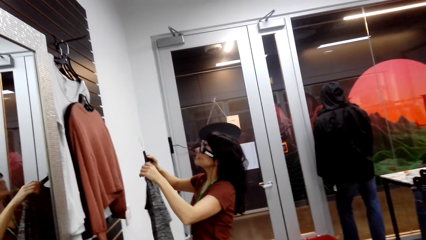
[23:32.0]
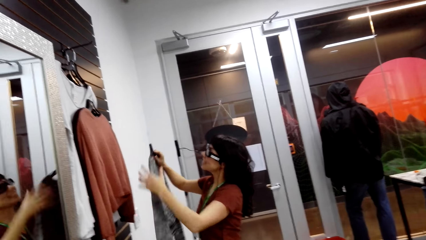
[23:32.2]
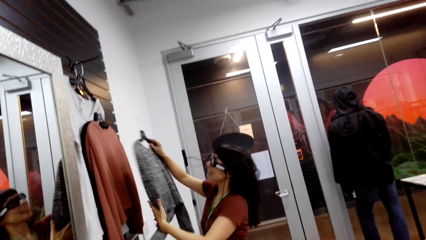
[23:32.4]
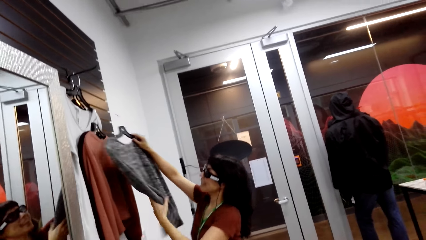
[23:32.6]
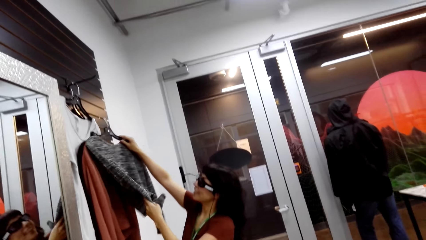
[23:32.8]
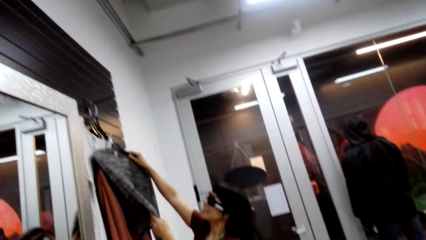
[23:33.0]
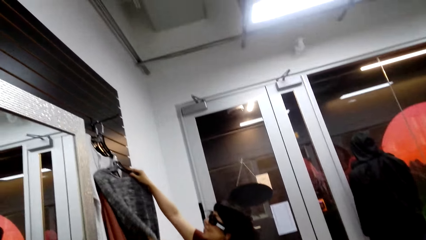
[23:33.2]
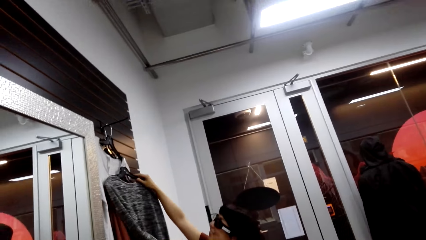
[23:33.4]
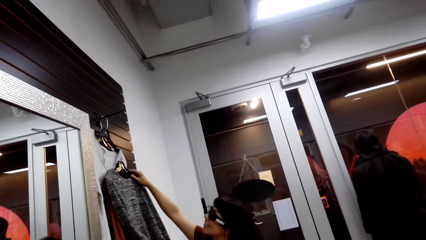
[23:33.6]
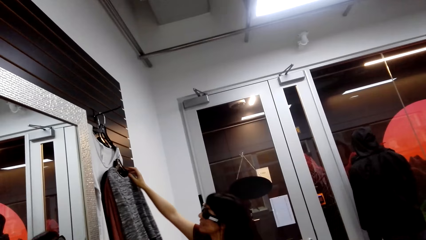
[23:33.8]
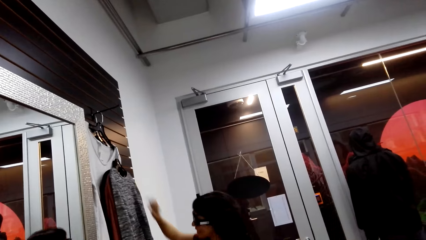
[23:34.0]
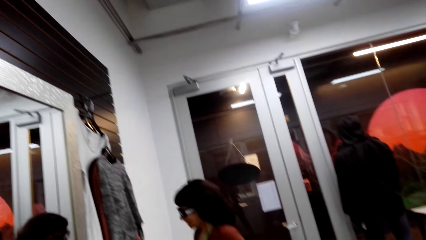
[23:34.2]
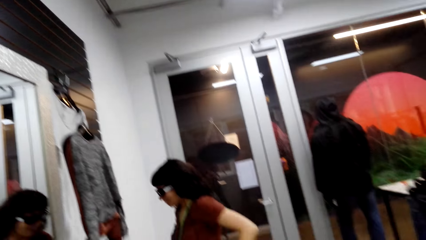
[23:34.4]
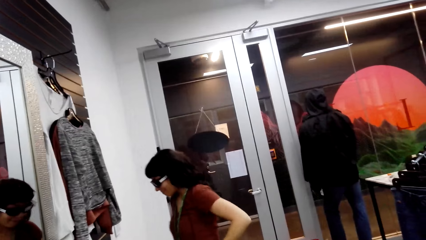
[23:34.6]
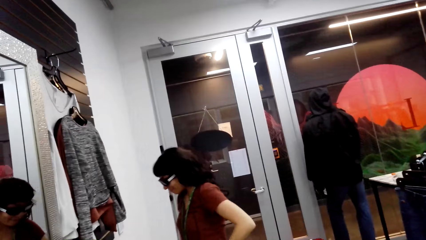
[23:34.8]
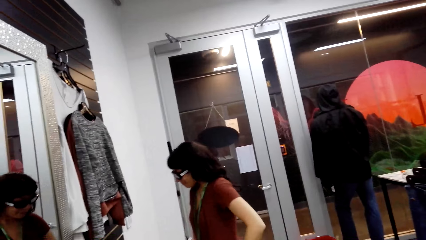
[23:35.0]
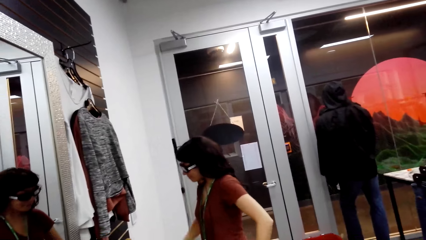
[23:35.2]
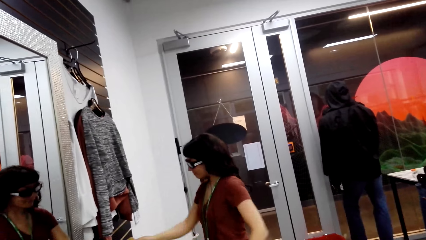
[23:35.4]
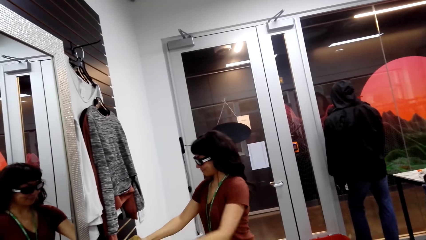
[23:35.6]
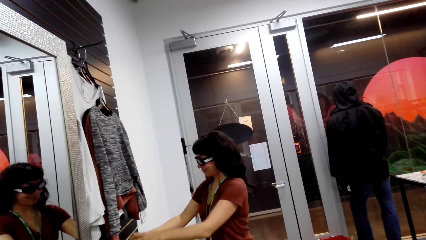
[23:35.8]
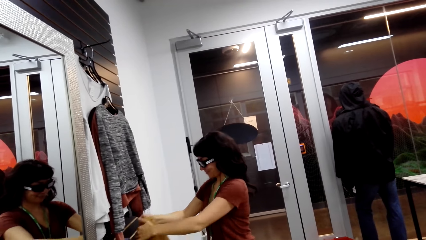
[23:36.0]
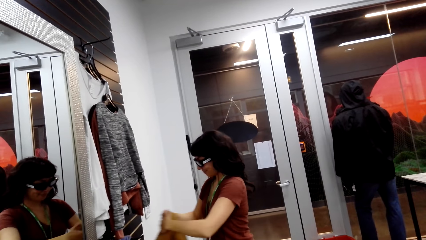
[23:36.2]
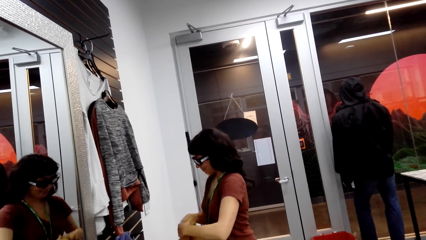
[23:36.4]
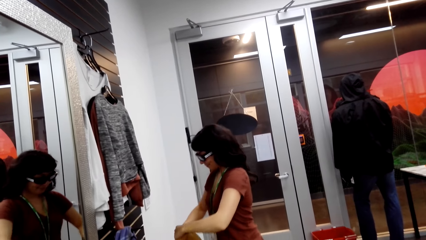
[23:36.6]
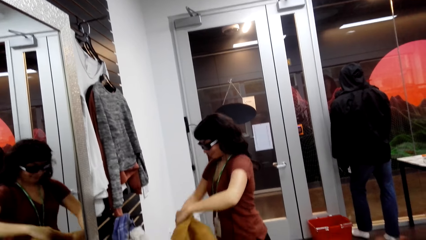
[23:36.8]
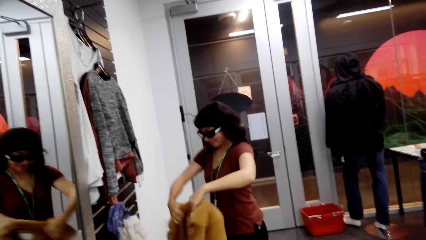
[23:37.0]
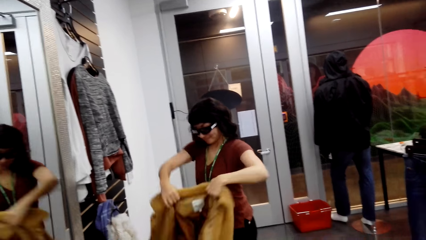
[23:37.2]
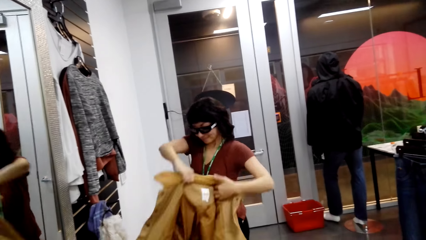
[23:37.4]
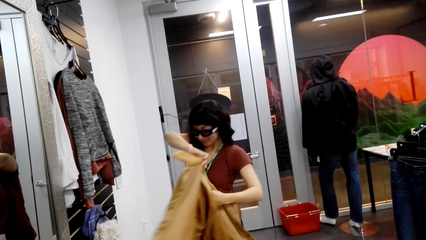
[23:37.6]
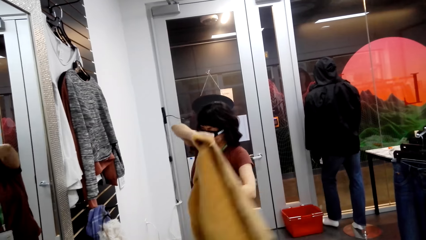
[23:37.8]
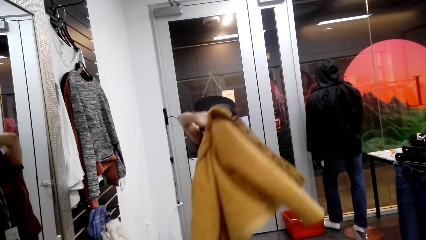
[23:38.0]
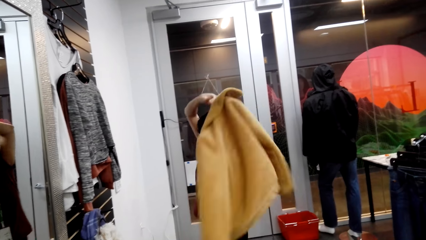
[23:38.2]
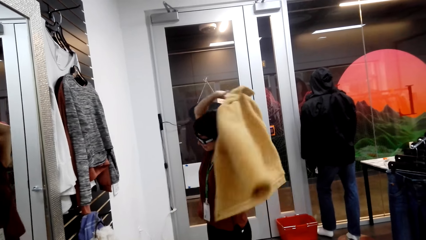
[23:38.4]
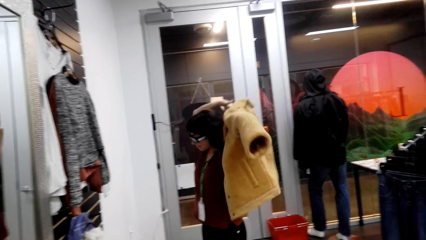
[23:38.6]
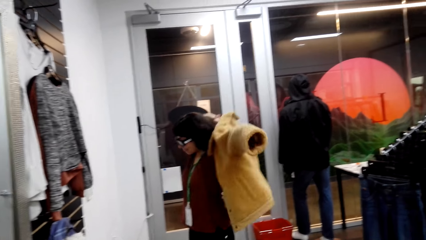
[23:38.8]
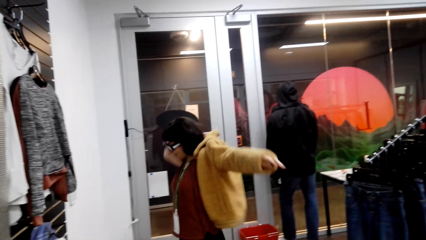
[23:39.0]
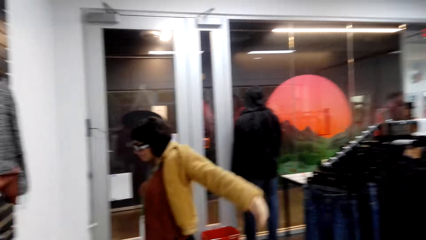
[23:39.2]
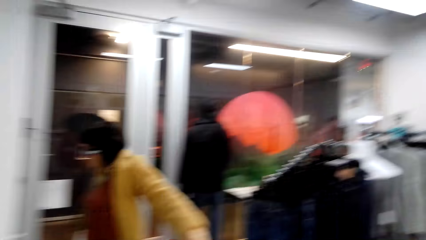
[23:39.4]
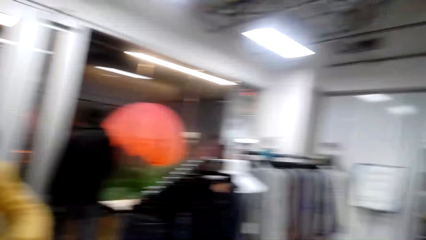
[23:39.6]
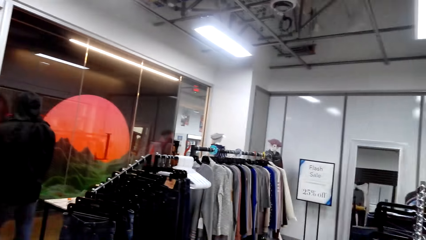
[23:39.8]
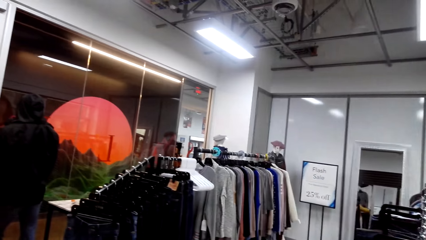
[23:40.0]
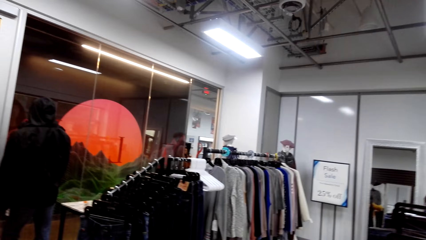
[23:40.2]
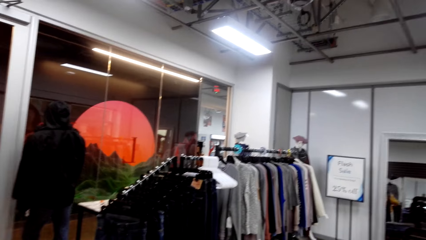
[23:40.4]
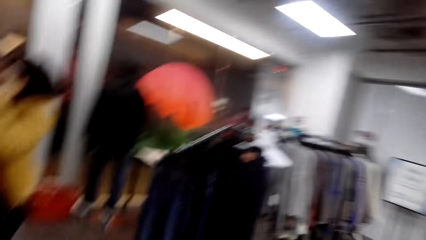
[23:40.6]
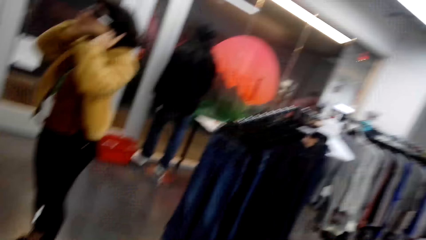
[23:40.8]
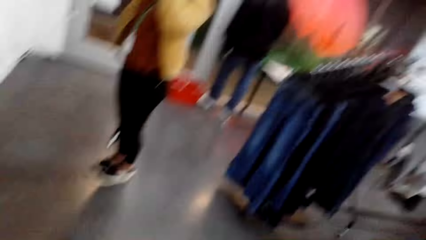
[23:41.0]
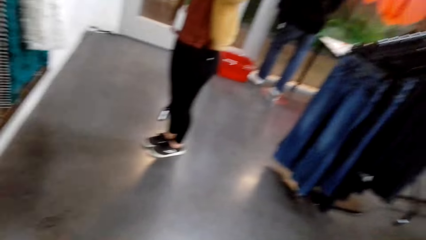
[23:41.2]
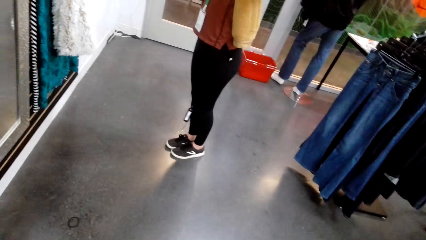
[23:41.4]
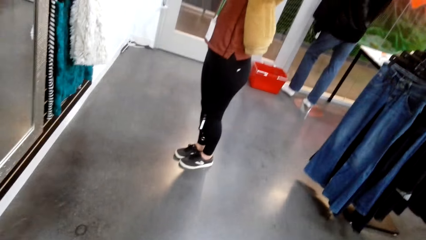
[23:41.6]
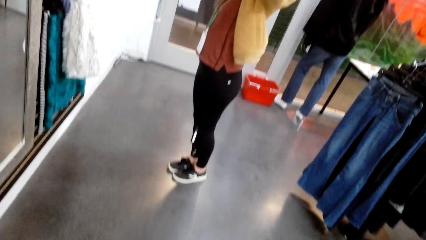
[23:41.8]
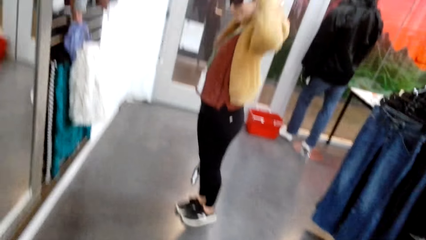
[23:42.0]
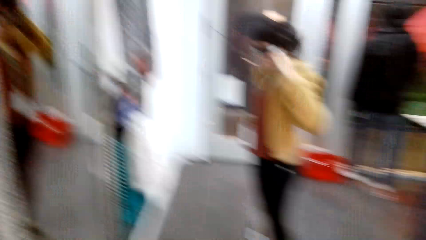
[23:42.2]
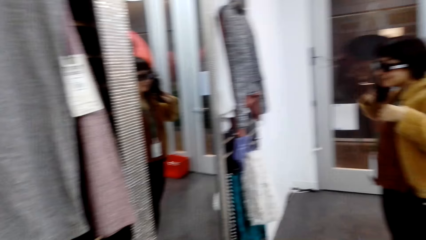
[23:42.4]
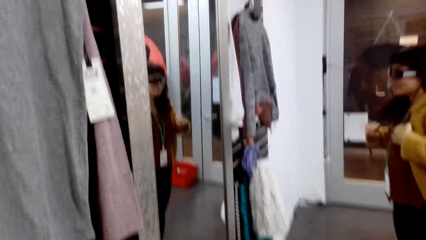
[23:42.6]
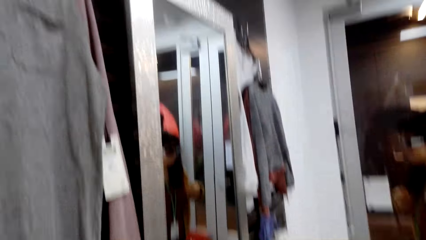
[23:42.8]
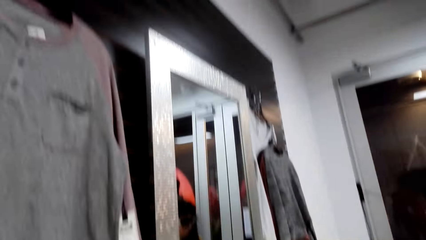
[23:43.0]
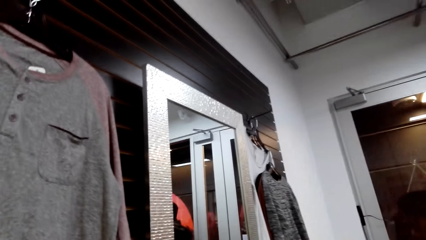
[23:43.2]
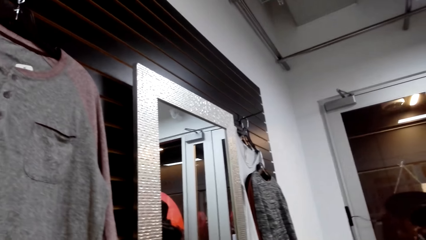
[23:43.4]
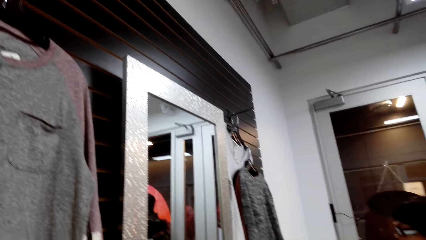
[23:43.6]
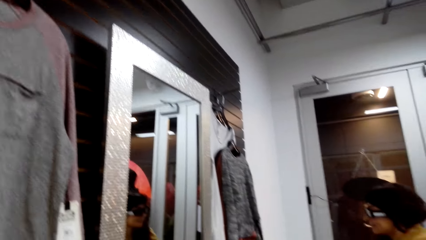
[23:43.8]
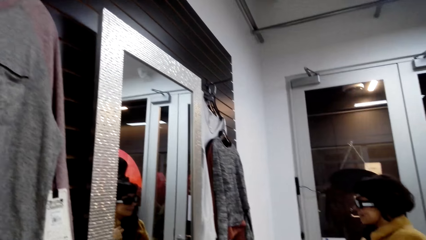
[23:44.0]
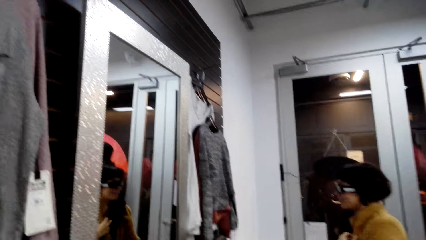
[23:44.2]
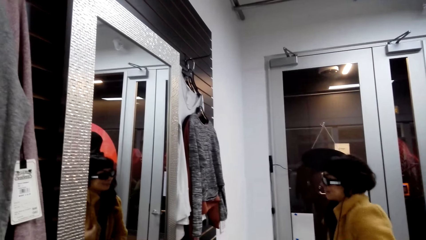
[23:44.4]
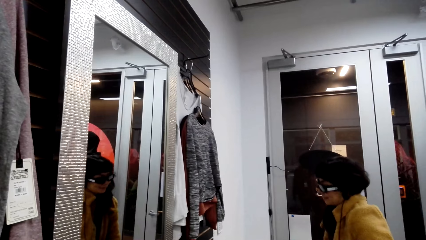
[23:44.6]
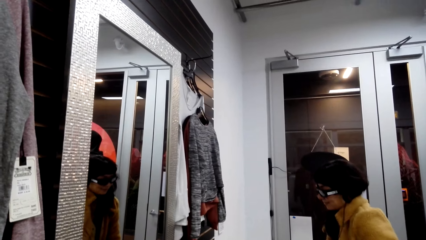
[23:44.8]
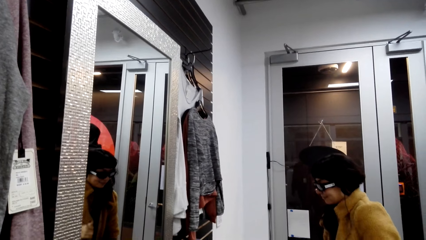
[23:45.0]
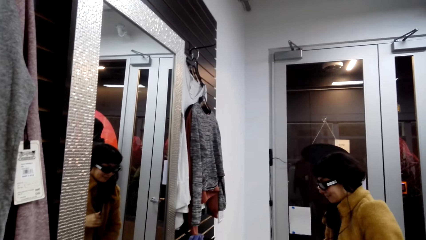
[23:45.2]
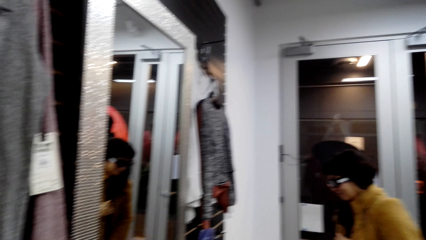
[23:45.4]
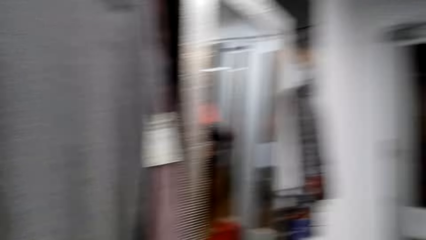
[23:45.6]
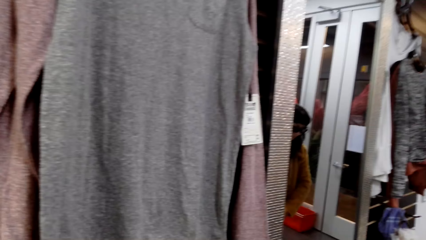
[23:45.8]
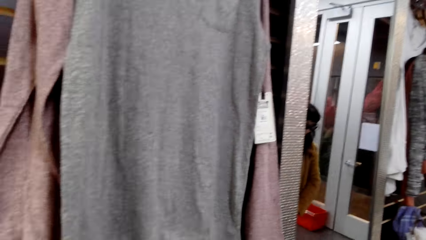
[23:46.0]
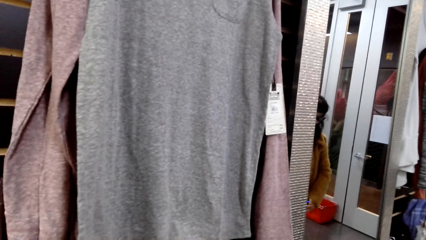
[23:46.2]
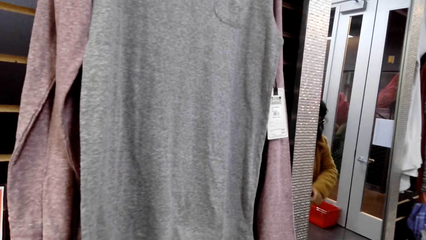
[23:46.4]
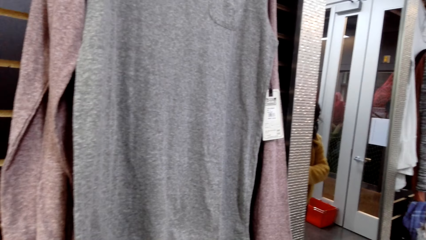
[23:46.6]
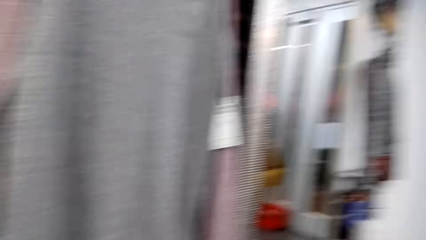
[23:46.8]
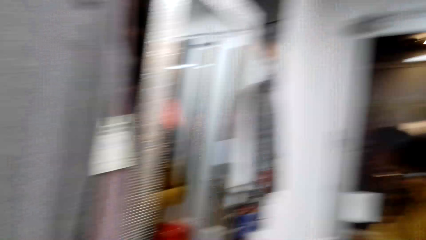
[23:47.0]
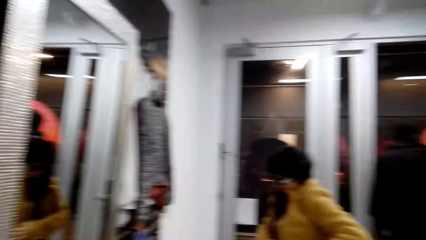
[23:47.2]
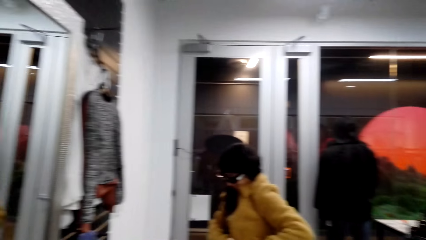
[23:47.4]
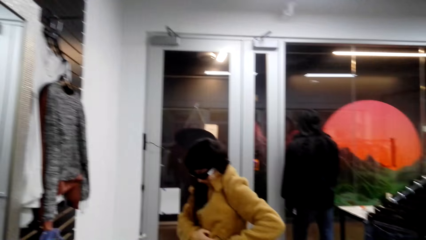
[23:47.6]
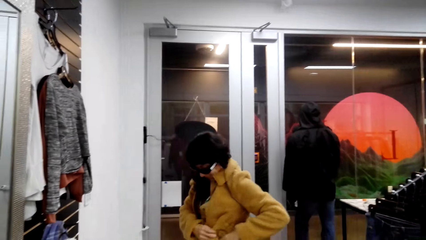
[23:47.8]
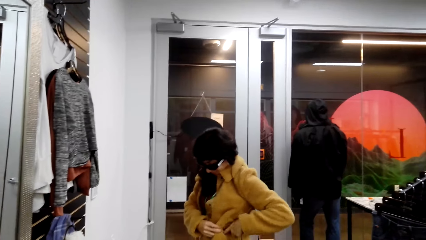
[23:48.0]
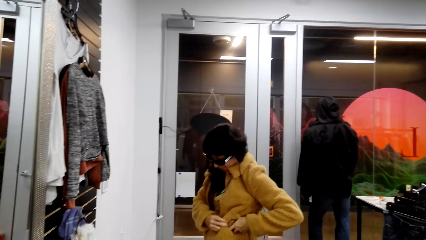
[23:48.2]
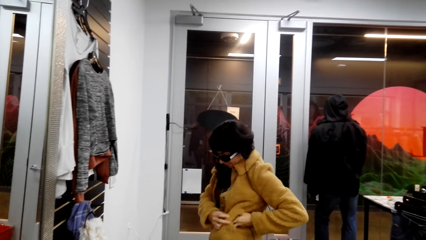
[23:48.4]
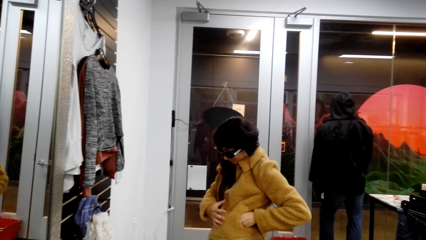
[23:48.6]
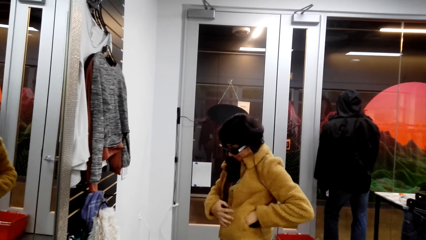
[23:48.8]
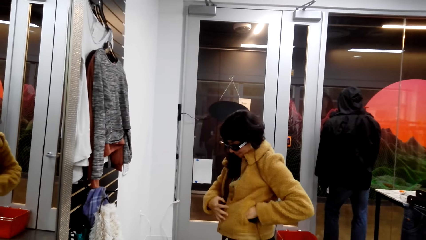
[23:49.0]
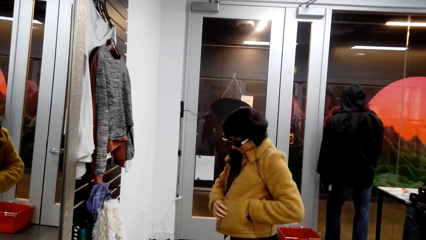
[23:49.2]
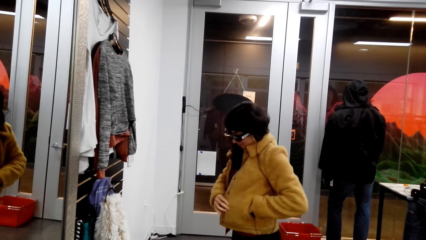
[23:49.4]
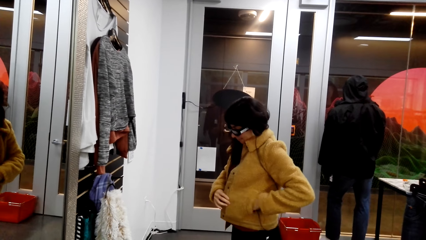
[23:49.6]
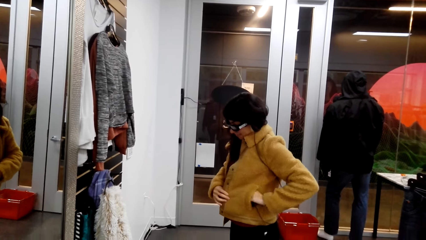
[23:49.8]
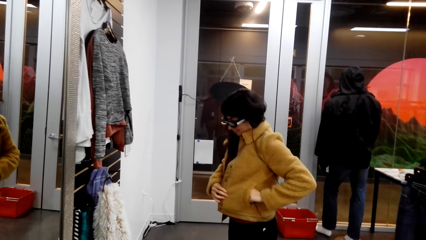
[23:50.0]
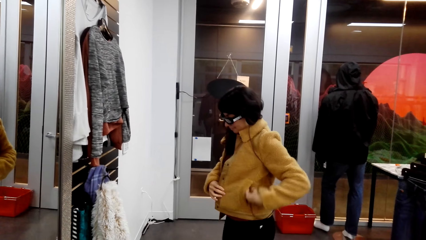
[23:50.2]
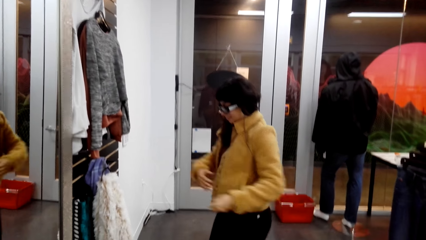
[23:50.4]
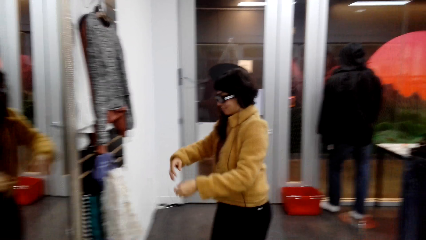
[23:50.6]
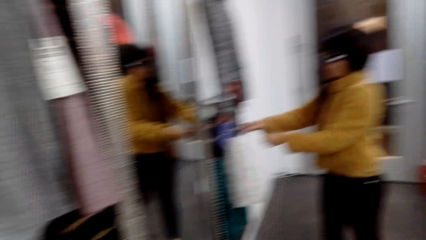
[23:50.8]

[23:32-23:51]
A woman hangs the sweater on top, on the holder. The woman picks up her own sweater. The woman tries on the sweater.
